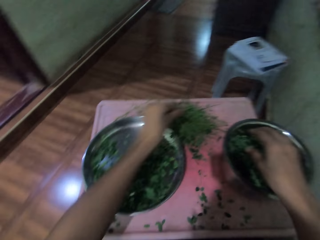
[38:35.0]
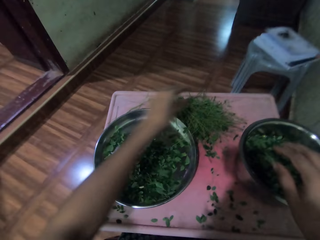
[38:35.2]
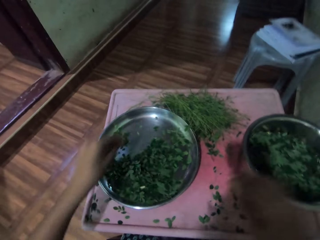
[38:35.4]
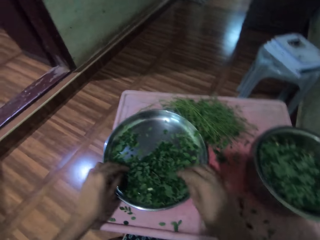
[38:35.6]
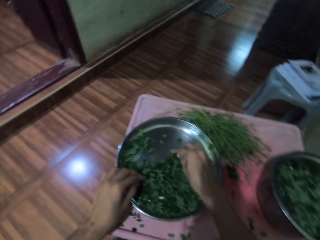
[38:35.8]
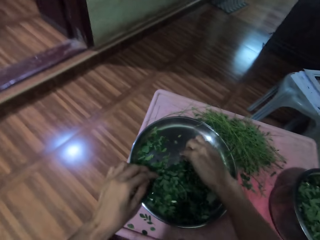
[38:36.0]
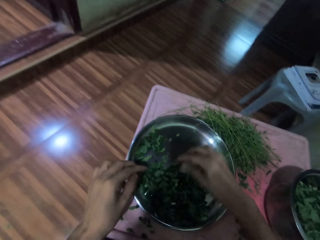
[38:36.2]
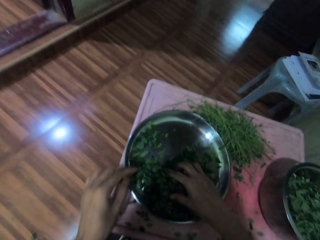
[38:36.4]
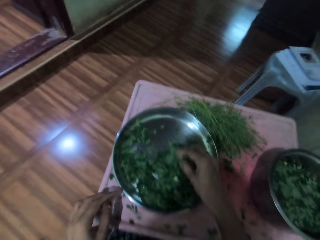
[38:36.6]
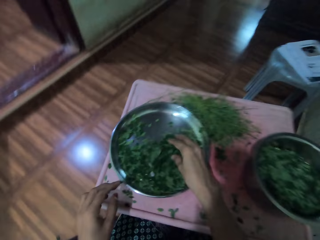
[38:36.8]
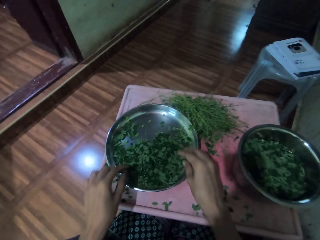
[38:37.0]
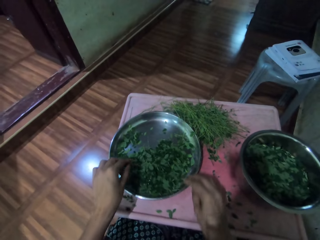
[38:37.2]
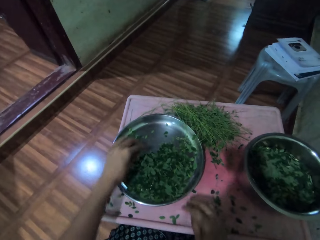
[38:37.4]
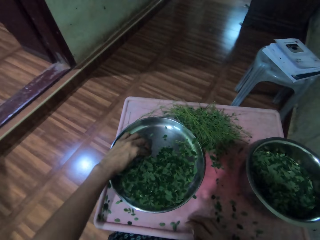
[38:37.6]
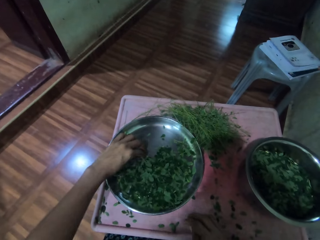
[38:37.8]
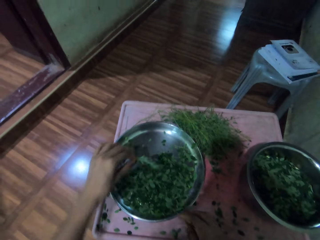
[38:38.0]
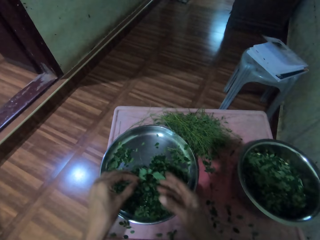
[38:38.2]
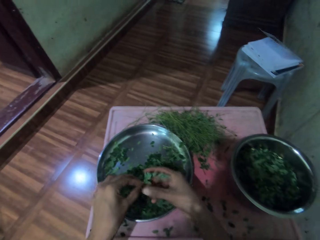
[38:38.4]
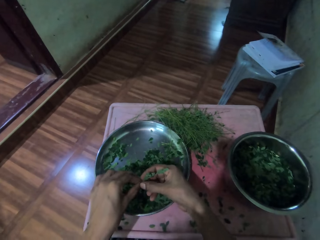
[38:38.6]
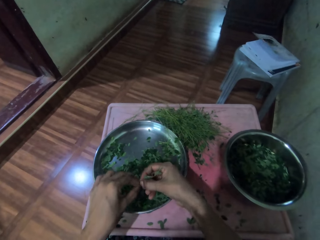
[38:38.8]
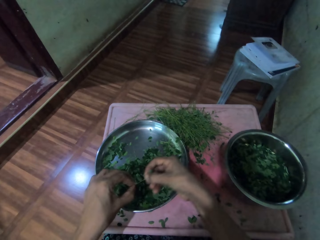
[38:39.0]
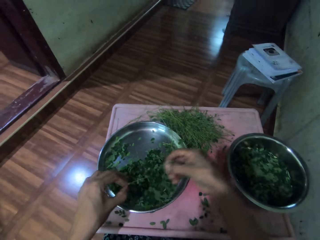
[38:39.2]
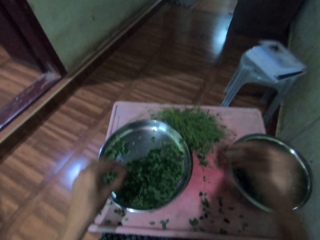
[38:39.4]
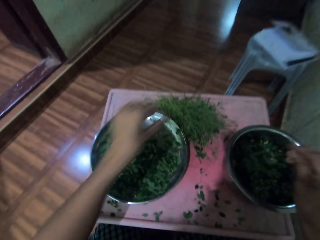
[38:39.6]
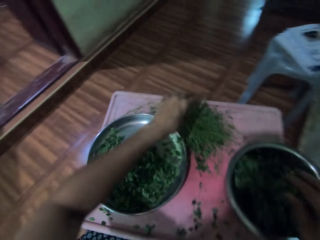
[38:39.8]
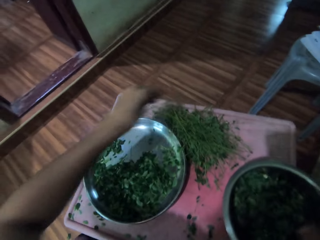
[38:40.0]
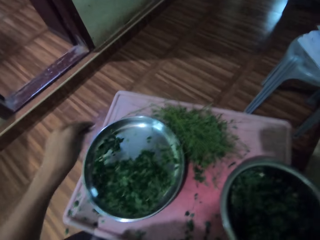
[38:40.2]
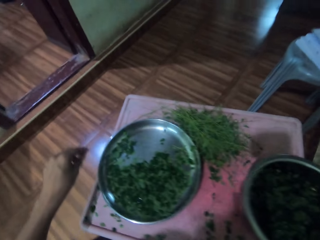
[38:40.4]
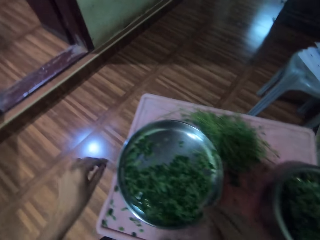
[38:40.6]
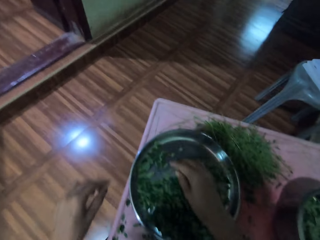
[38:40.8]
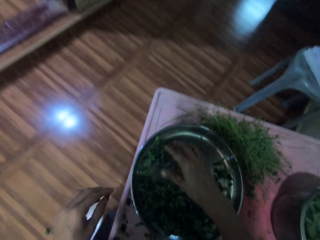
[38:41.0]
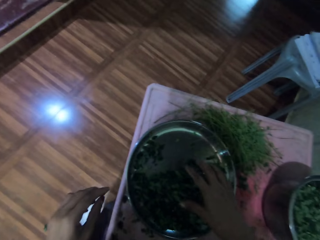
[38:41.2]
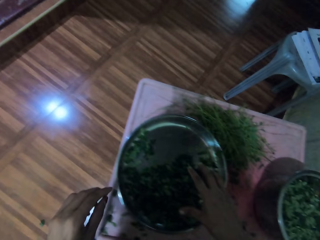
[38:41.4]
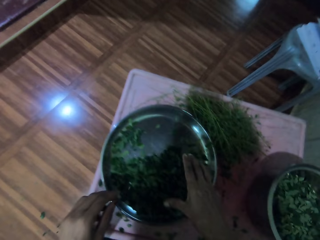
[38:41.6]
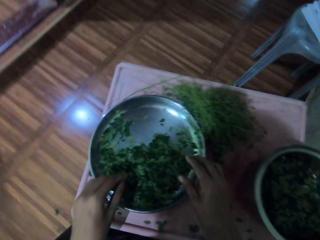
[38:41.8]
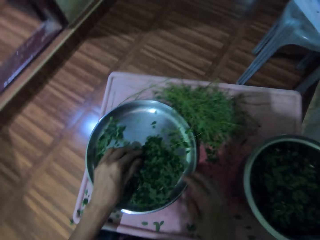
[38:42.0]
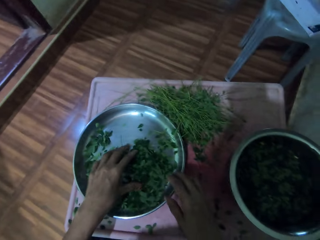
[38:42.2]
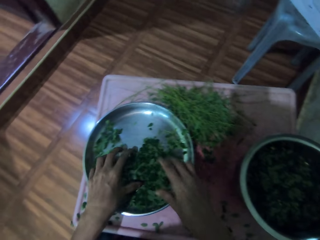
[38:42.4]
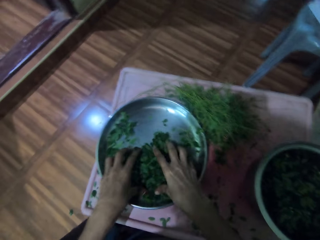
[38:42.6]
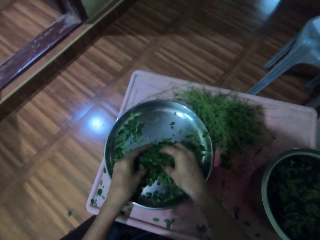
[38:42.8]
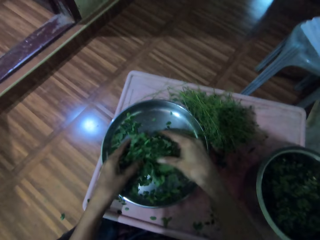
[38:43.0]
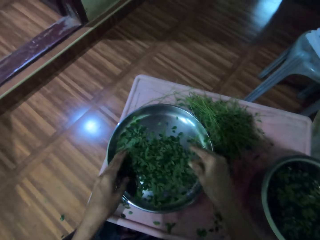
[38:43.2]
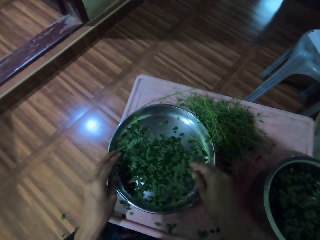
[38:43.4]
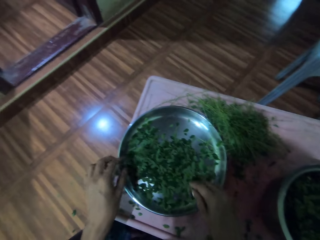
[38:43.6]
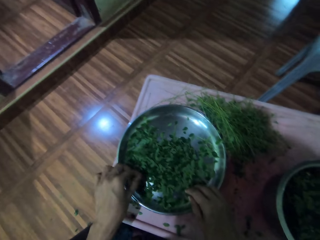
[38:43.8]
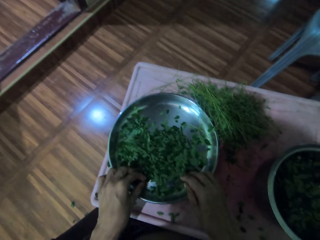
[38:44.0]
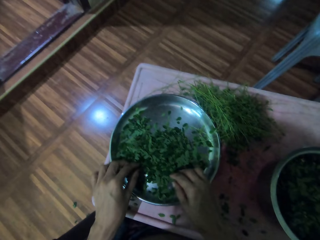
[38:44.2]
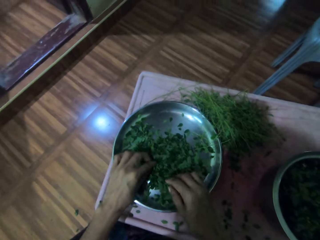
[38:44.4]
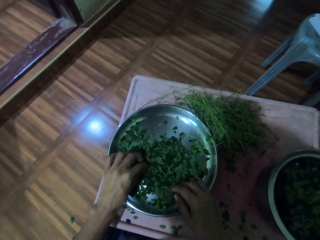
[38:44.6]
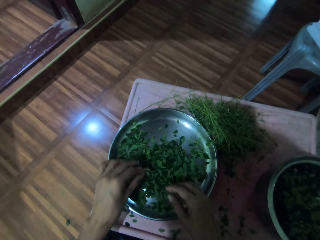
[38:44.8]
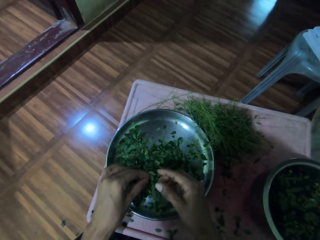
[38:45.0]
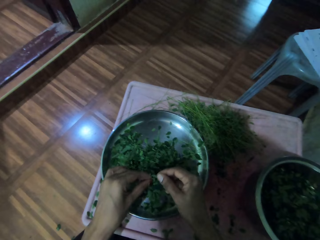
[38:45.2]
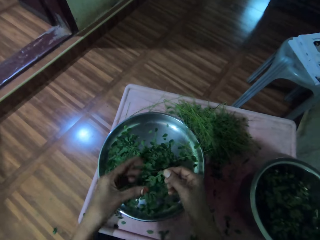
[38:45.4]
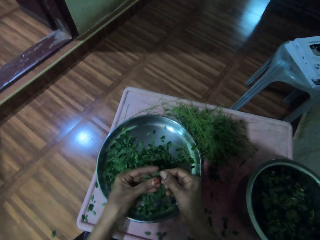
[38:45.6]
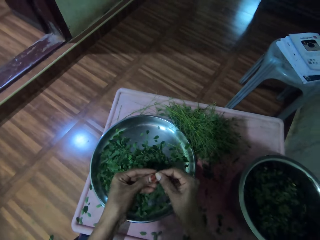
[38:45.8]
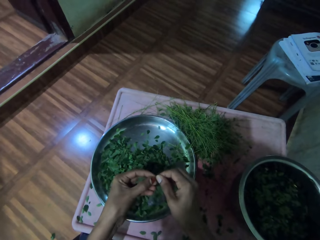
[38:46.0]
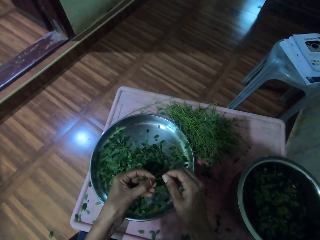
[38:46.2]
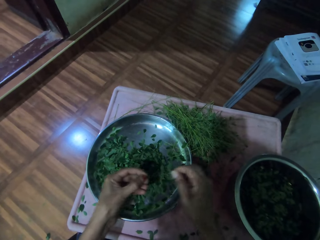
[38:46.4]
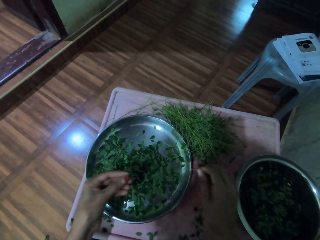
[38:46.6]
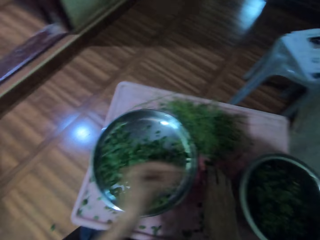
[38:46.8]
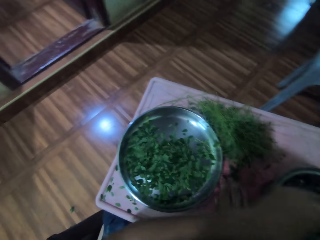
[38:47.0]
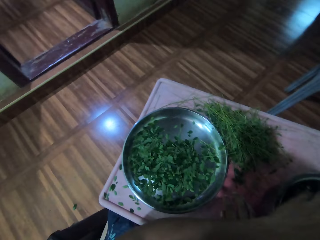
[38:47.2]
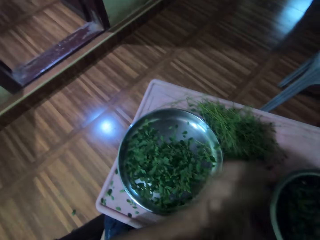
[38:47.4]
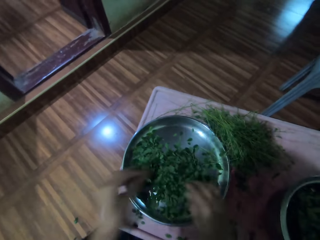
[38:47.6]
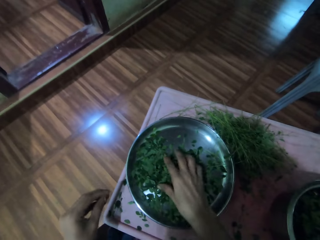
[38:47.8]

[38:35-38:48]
The camera wearer puts the leaves on the aluminum bowl. She shreds the leaves with her right hand. She lifts up a leaf on the aluminum plate. She drops the leafstalk on the table. She lifts up the leaves on the aluminum plate with both hands. She lifts up a leaf on the aluminum plate. She shreds the leaves with her left hand.

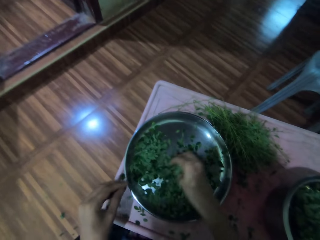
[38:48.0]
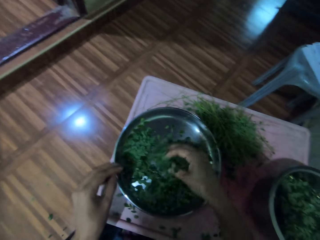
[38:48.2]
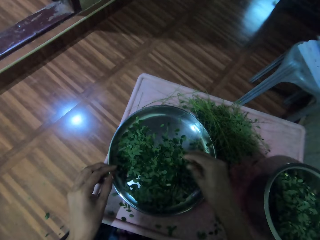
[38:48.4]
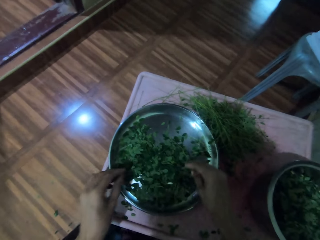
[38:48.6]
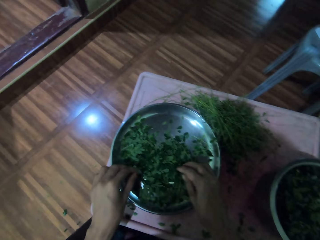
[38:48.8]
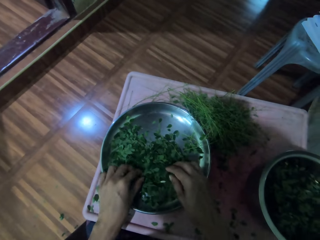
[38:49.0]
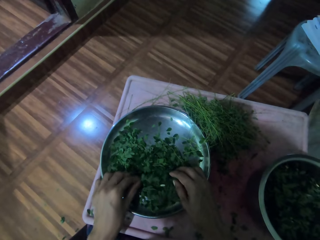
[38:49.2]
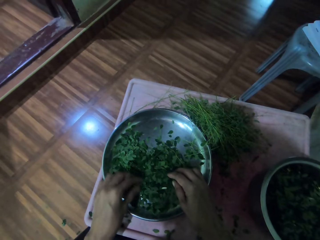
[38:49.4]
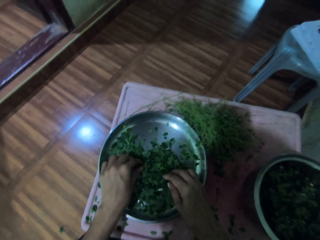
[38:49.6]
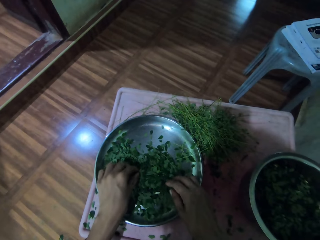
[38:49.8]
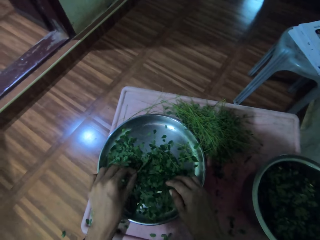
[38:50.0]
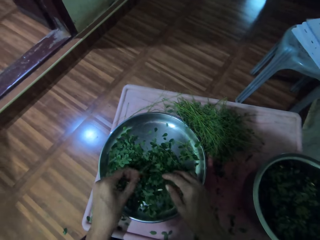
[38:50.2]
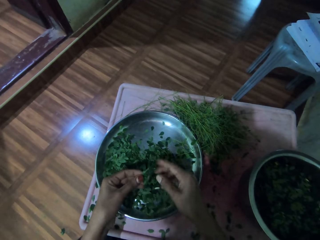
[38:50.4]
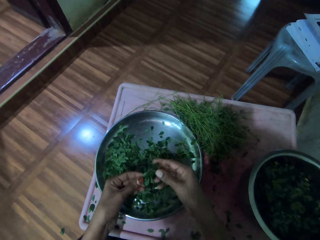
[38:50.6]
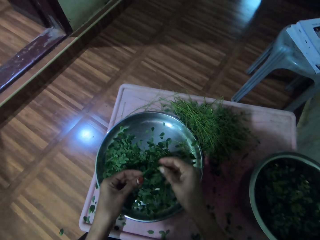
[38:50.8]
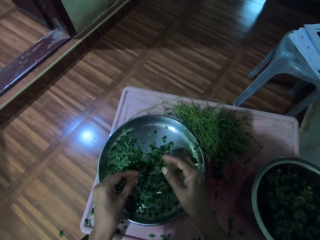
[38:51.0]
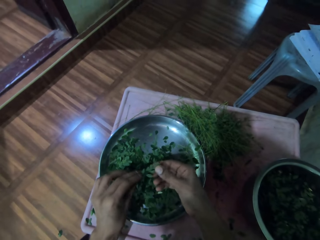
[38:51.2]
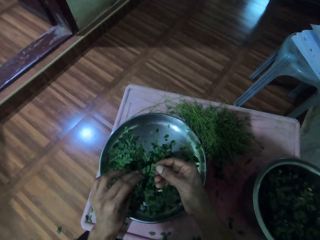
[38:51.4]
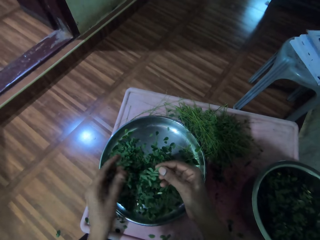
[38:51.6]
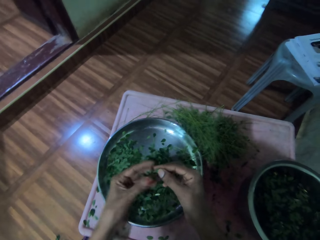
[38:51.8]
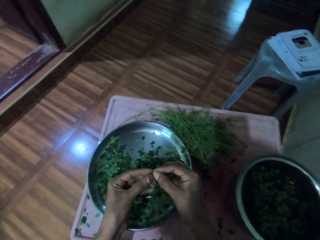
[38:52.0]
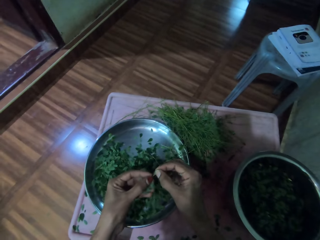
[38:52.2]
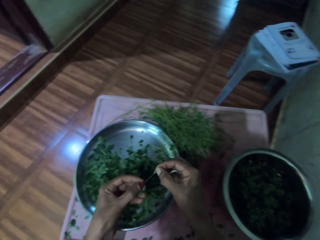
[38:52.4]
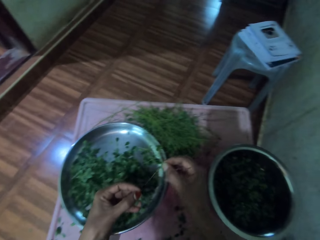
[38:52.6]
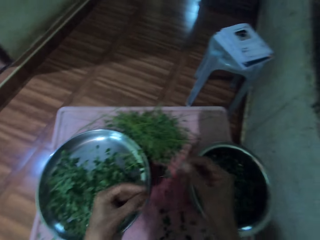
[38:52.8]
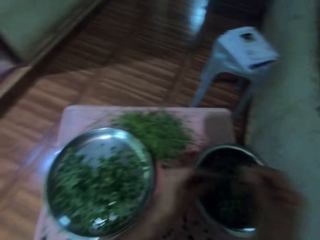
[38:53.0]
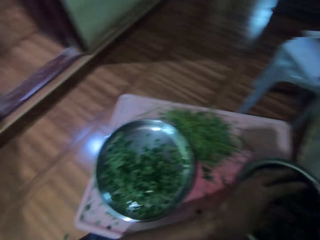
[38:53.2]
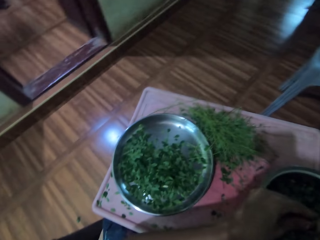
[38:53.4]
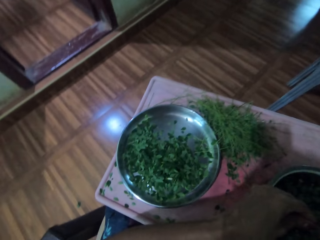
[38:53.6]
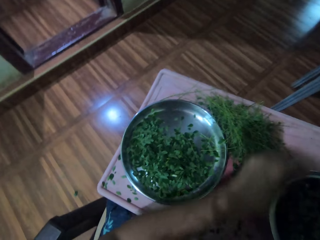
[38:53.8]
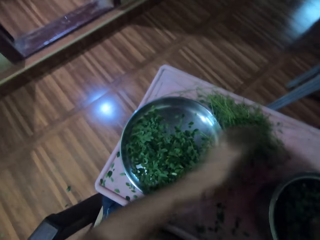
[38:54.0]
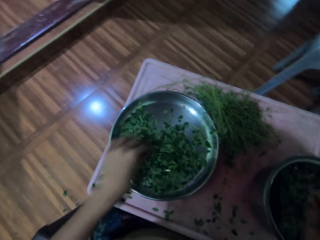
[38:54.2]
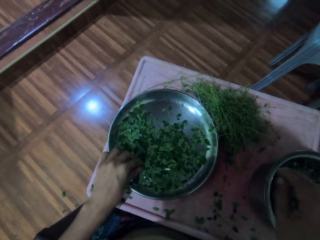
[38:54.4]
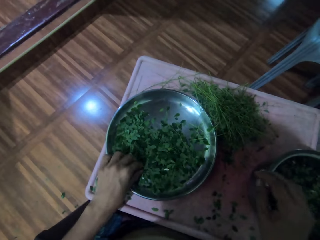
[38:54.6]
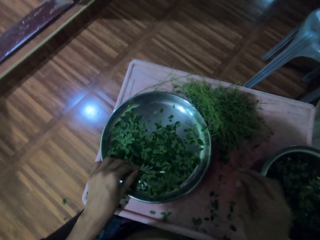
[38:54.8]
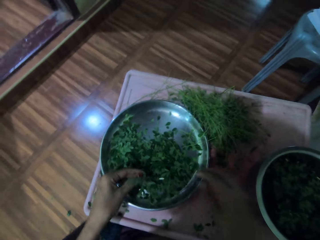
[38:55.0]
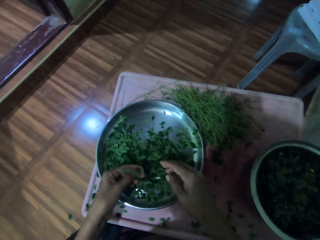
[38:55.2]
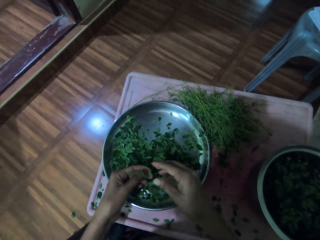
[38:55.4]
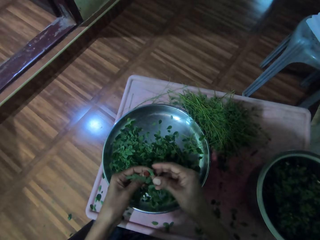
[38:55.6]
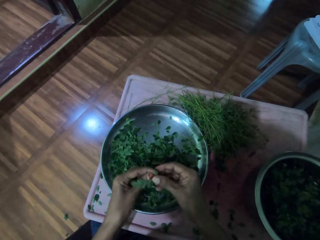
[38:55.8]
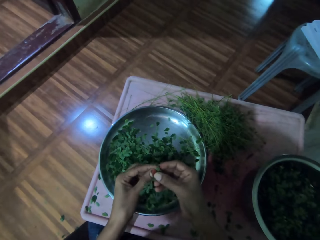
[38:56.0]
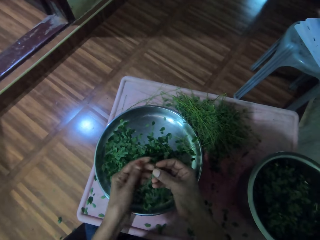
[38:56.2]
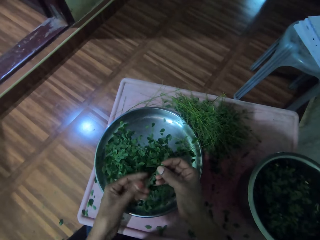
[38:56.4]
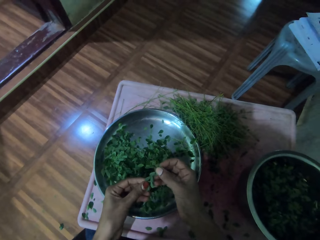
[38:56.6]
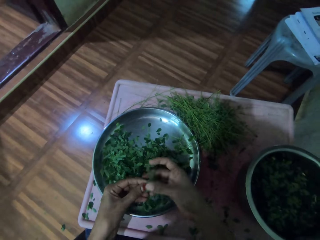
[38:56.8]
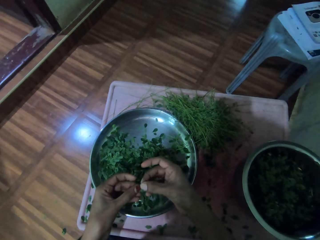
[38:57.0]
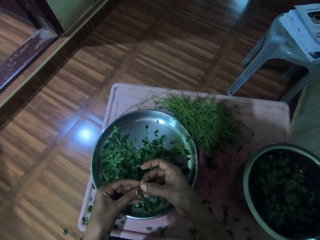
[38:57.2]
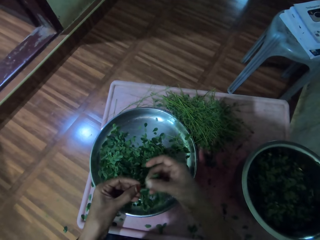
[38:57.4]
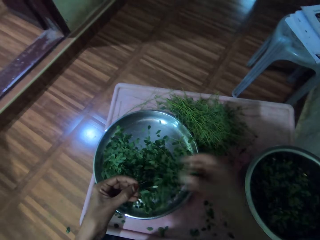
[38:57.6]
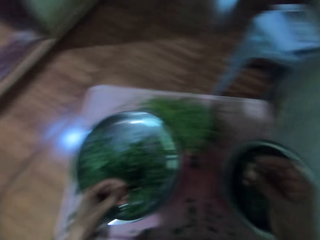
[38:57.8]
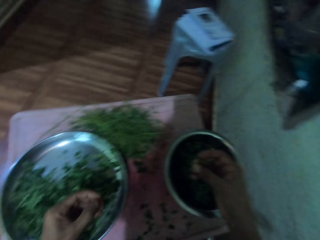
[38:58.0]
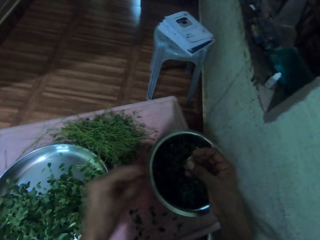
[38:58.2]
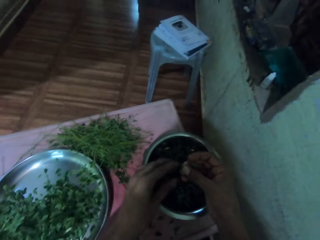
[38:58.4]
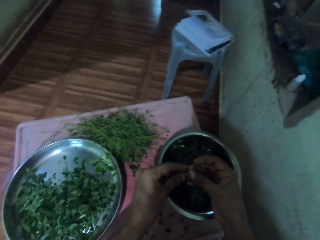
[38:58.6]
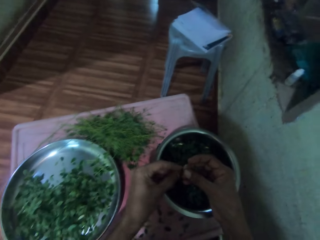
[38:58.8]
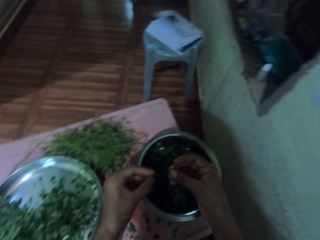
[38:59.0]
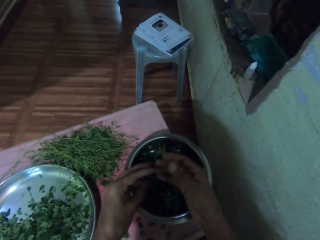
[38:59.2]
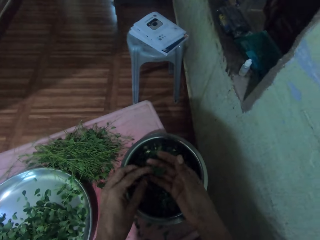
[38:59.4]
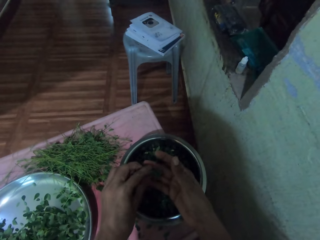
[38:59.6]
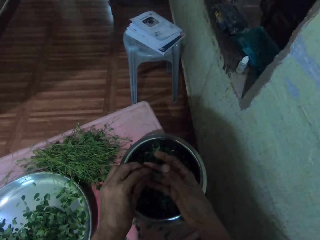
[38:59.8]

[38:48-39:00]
The camera wearer lifts up the leaves on the aluminum plate with the right hand. She shreds the leaves with her left hand. She puts the leaves on the aluminum bowl. She lifts up a leaf on the aluminum plate. She shreds the leaves with her right hand. She puts the leaves on the aluminum bowl.
